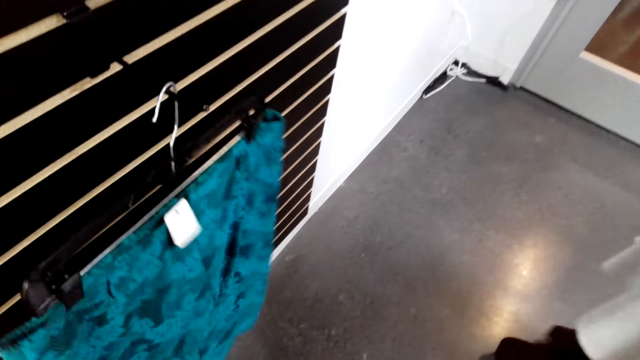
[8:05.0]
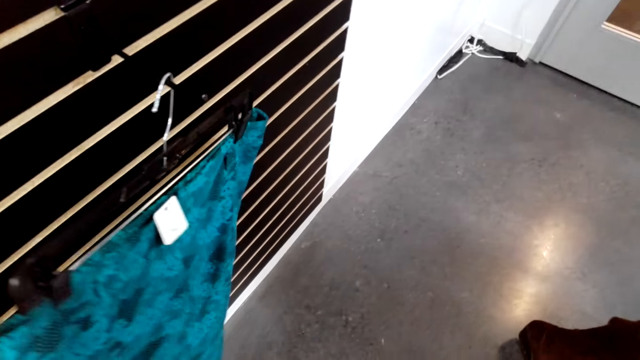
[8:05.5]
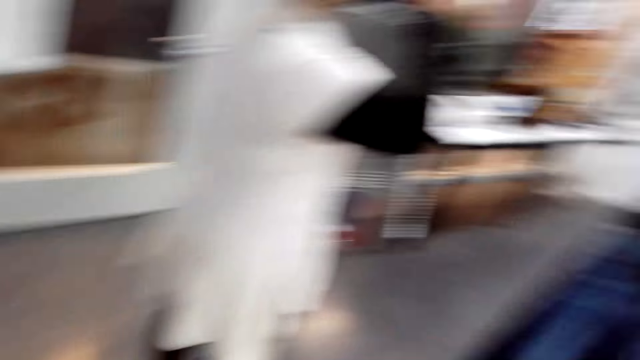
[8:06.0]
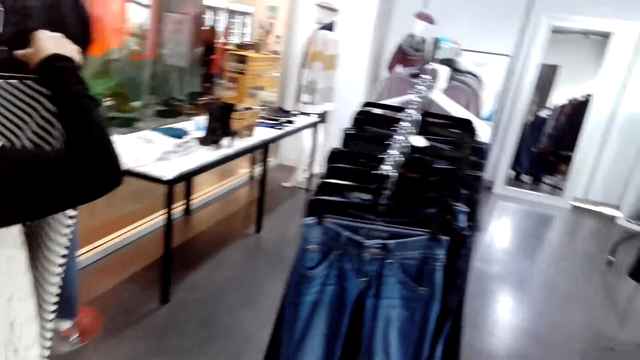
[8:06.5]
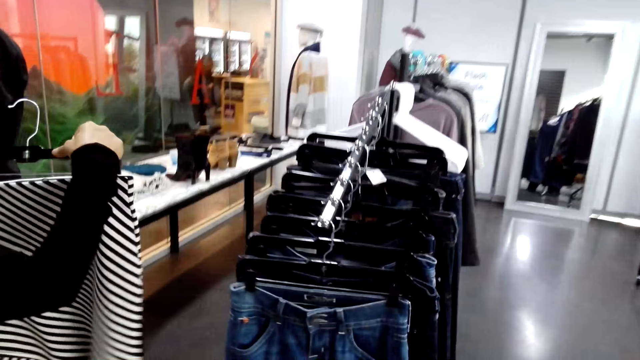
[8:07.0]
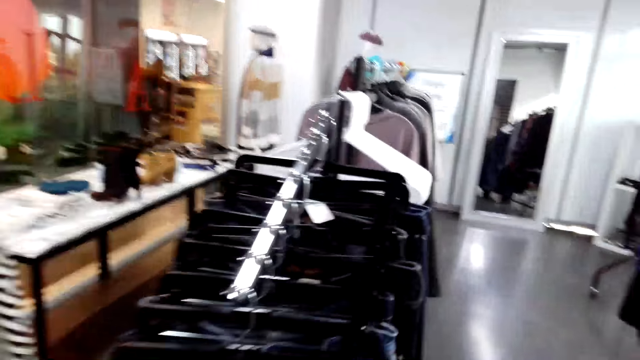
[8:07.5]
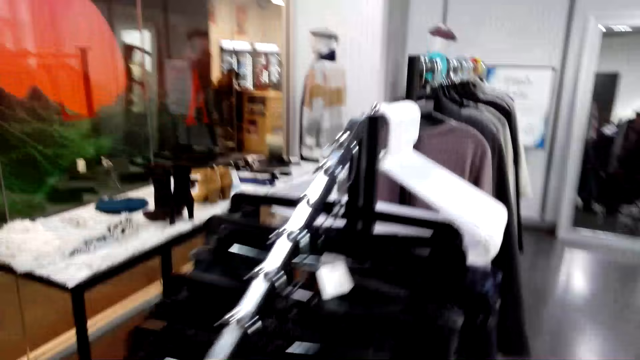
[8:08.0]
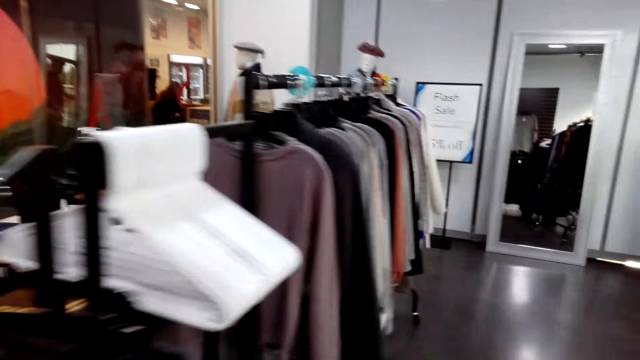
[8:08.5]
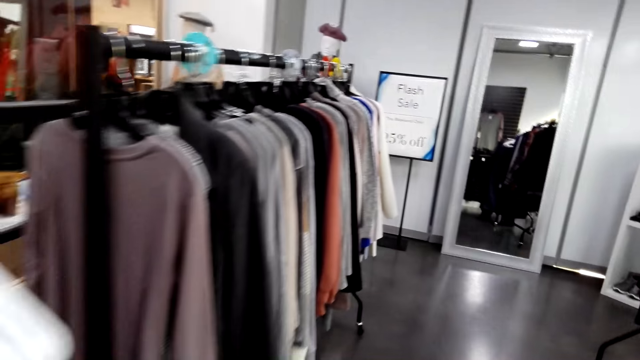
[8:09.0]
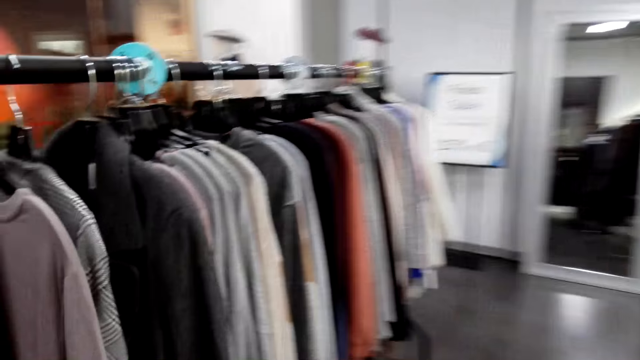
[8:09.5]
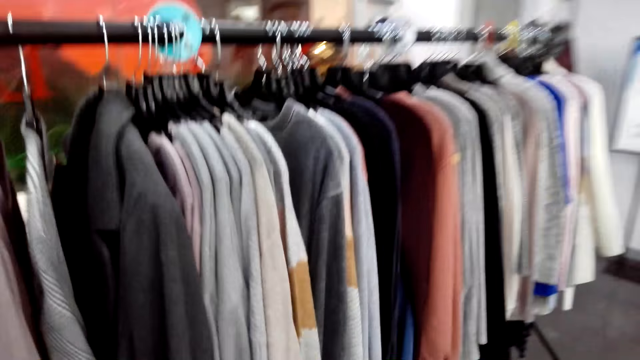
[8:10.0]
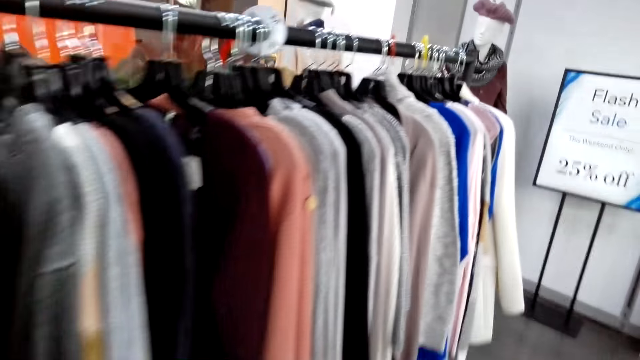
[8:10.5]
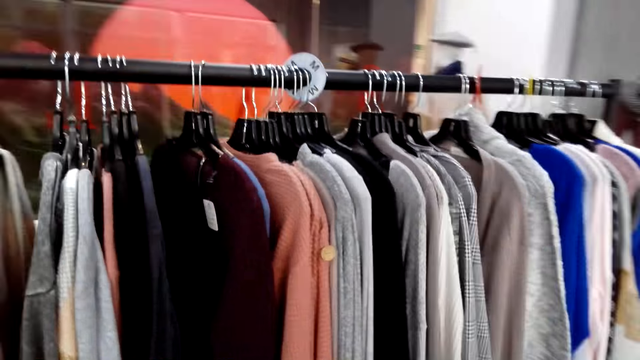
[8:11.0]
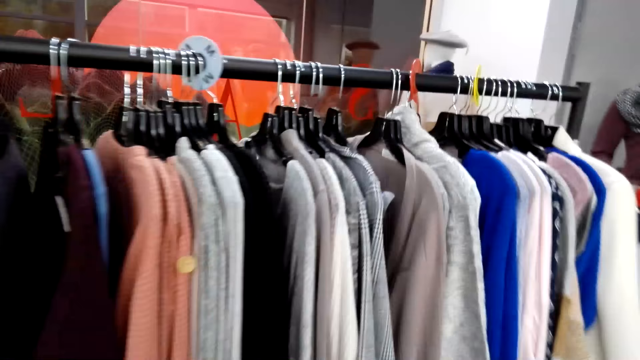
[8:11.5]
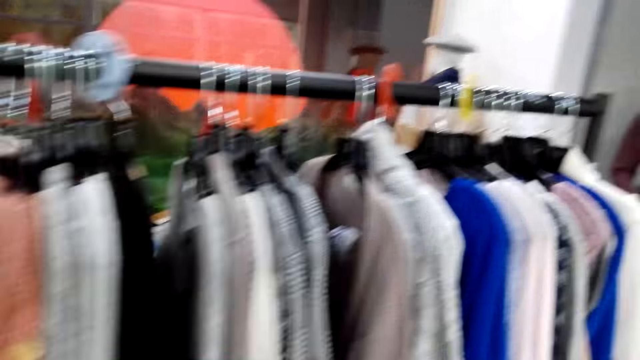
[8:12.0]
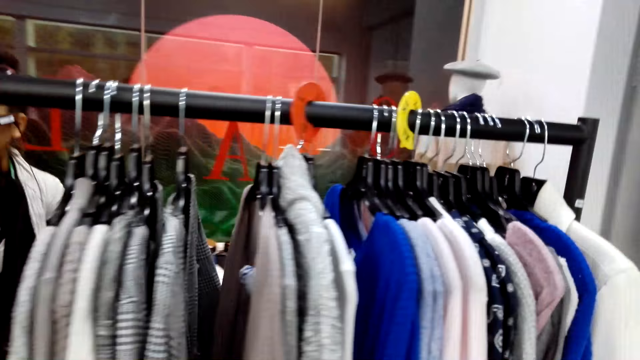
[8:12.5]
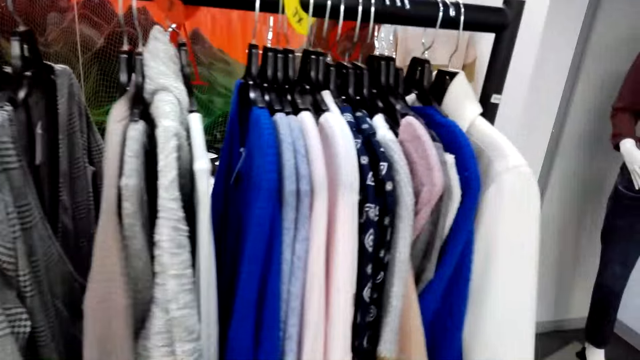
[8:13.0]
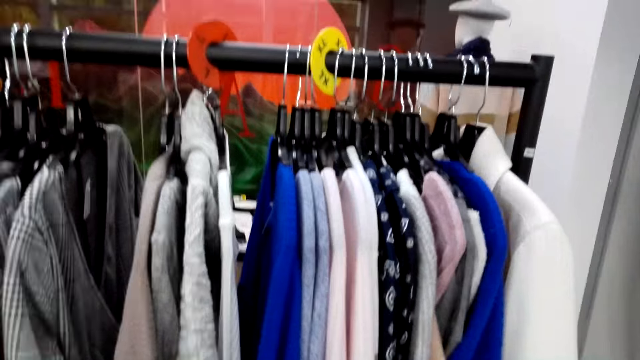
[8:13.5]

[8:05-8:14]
The camera wearer holds a cloth on a hanger. They turn to the side and walk around.

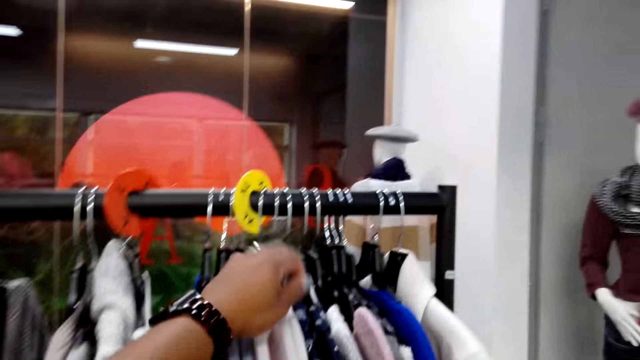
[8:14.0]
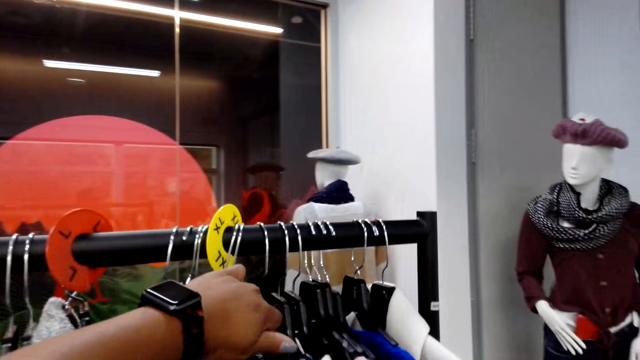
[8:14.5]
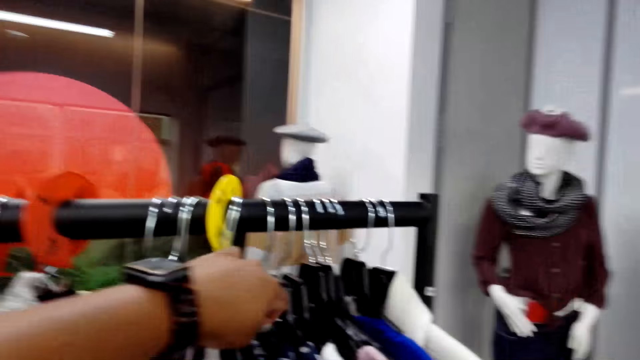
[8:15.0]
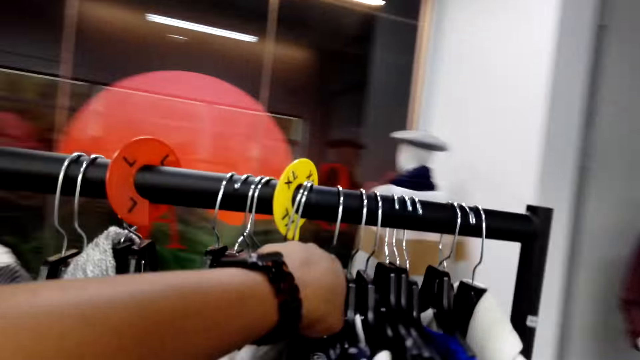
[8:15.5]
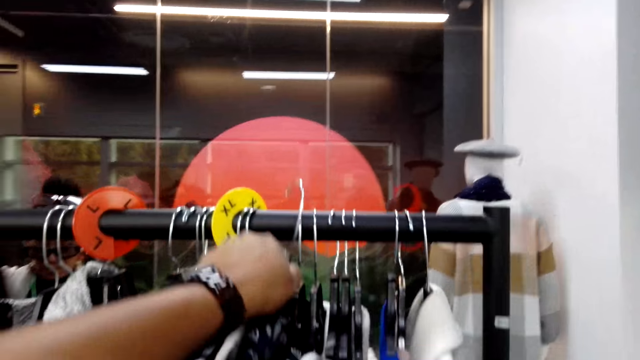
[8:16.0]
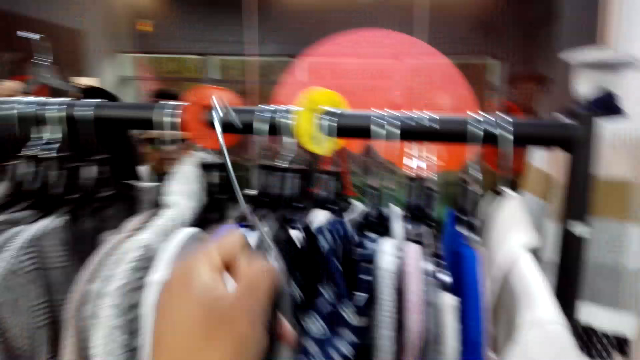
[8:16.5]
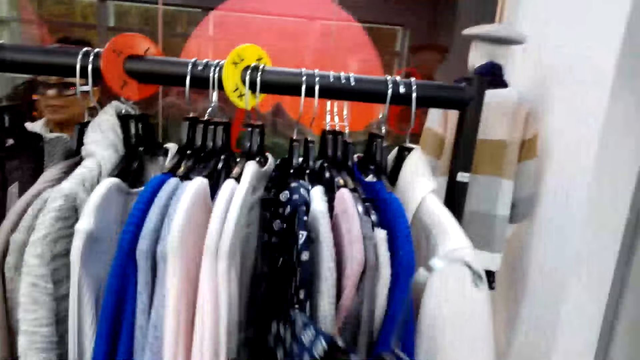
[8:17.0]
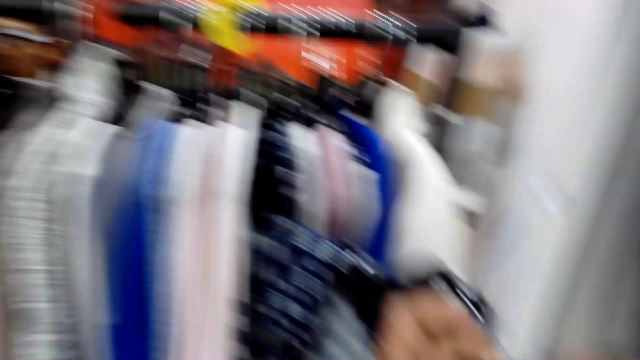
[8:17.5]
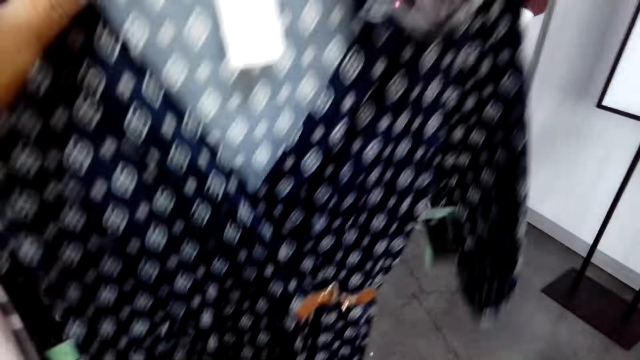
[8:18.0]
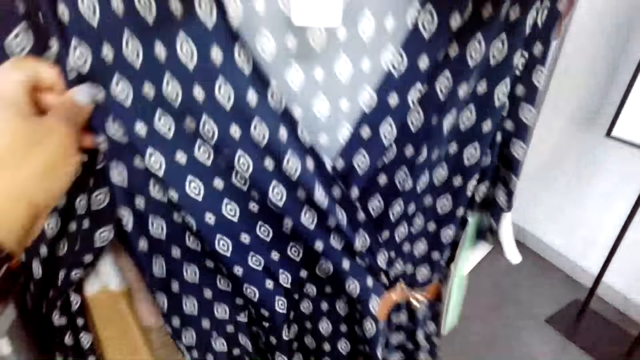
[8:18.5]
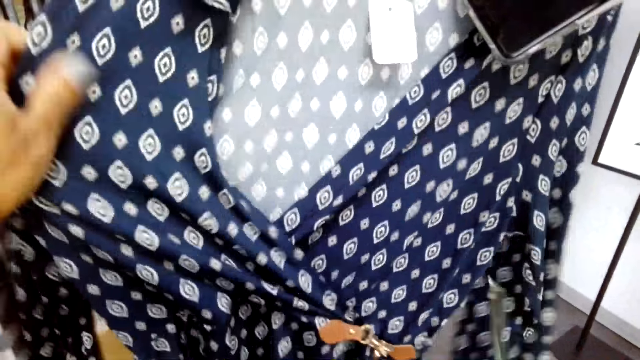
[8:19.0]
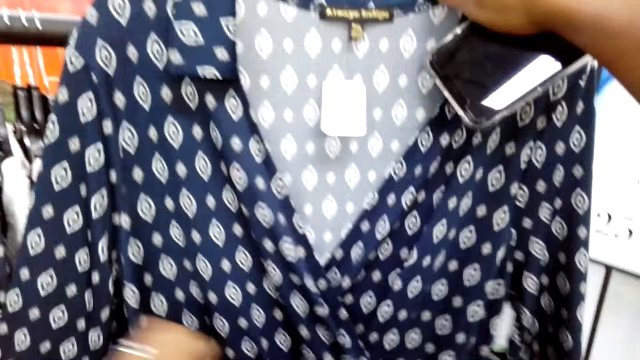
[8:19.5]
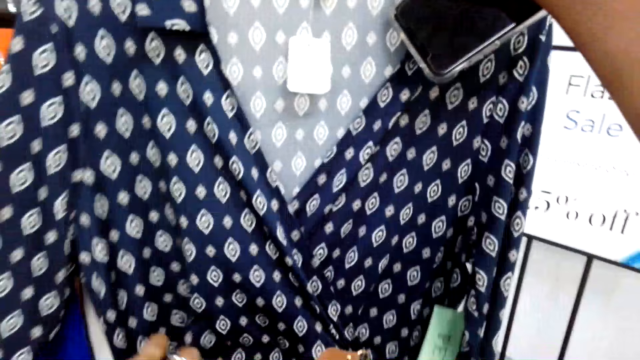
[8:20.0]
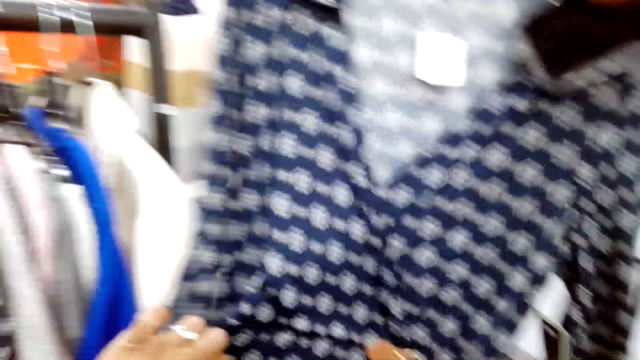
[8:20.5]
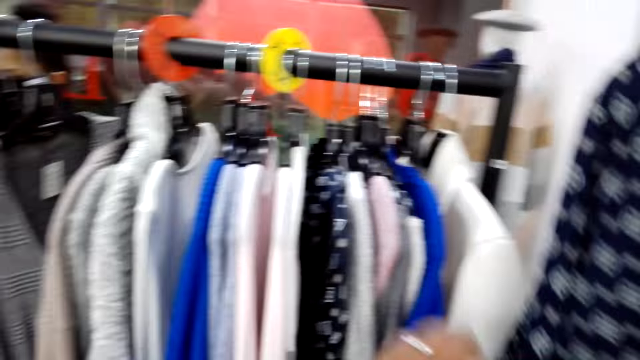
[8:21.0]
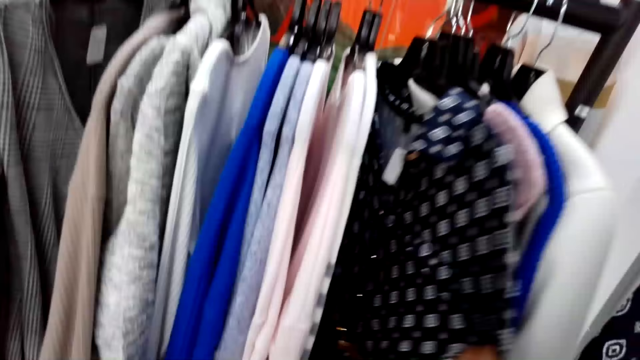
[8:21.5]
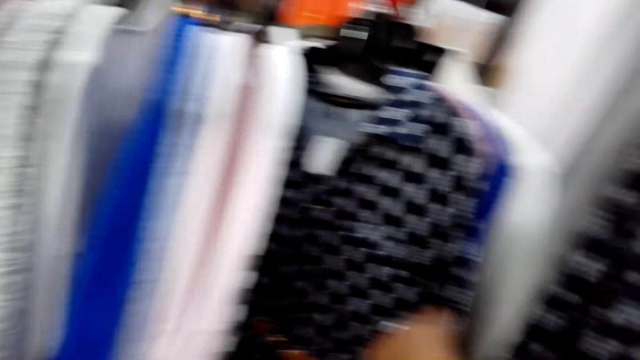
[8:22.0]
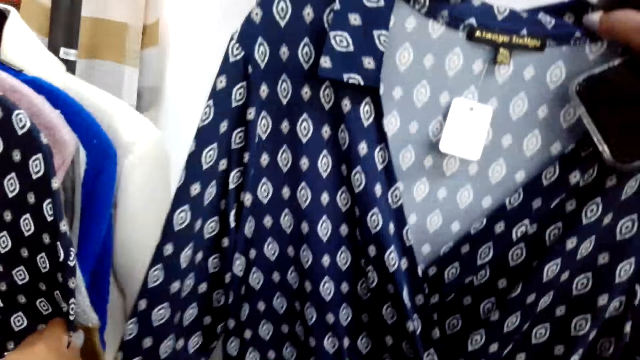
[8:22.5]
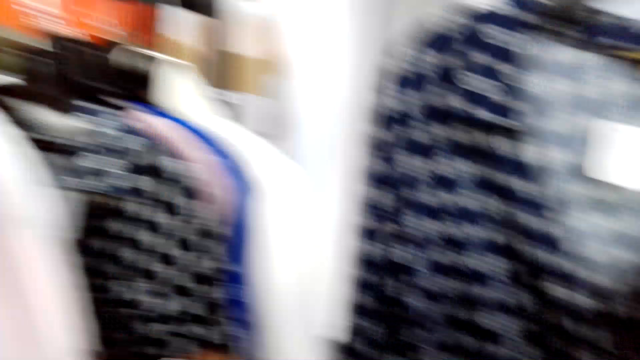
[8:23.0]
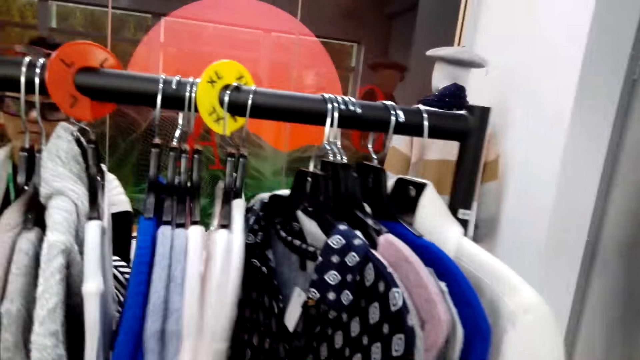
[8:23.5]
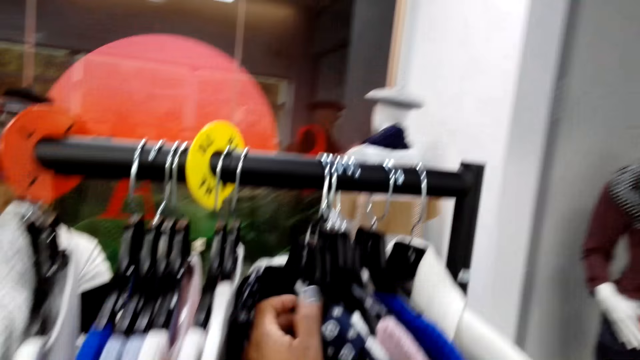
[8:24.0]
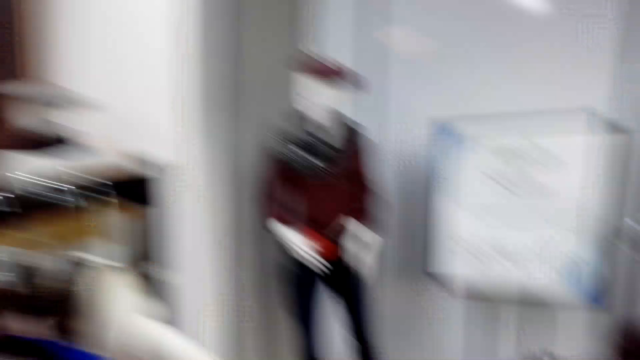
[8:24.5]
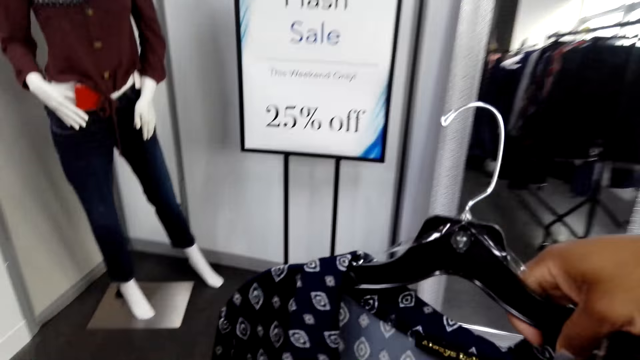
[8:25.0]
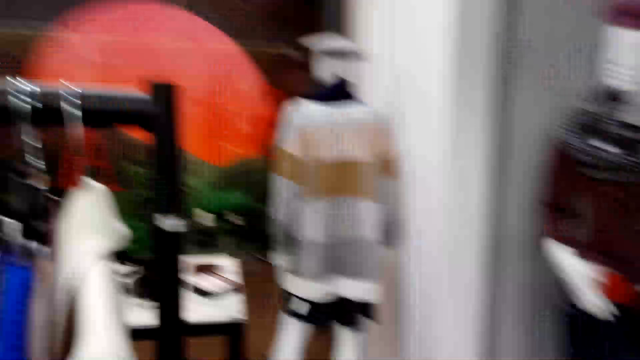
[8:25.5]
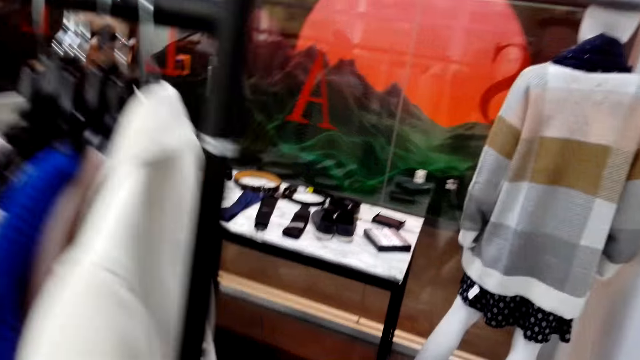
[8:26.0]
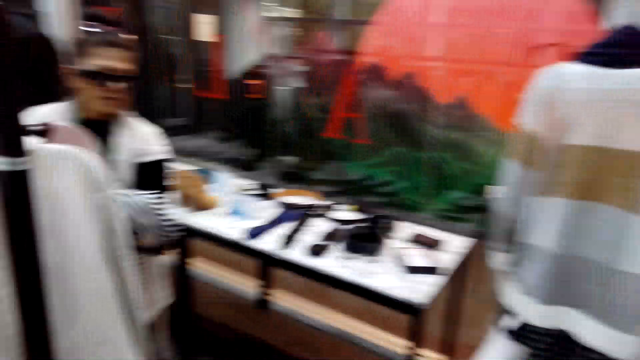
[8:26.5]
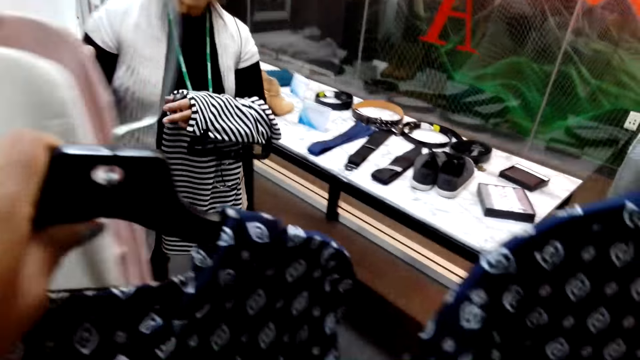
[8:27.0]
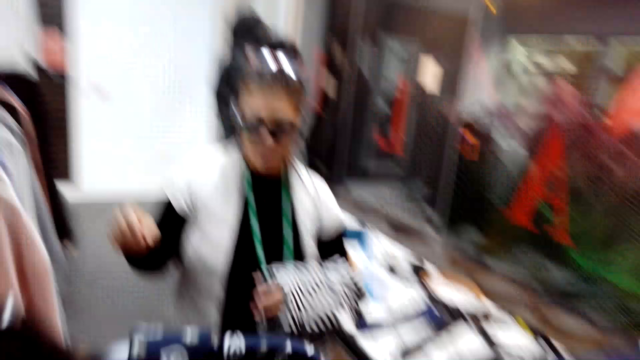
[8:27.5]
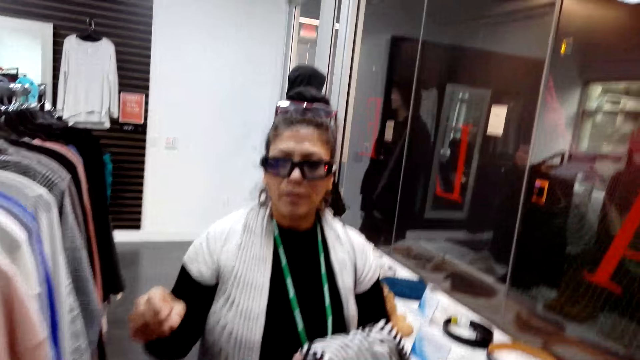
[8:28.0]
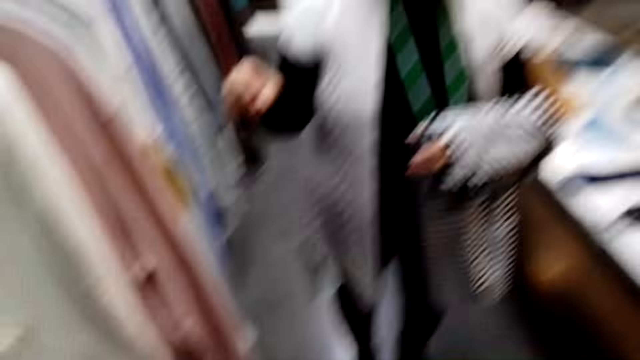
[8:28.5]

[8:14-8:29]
The camera wearer holds a cloth on a hanger. They turn to the side. They pick a dress from the display rack. They hold a cloth on a hanger. They examine the dress. They turn to the side. They hold a cloth on a hanger. They check clothes on the display rack. They turn to the side. They turn to the side again. They walk around and hold cloths on hangers.
